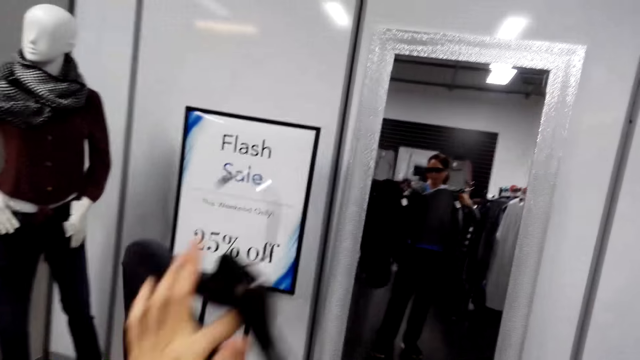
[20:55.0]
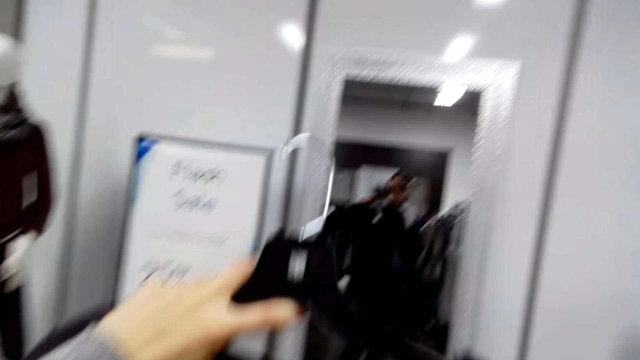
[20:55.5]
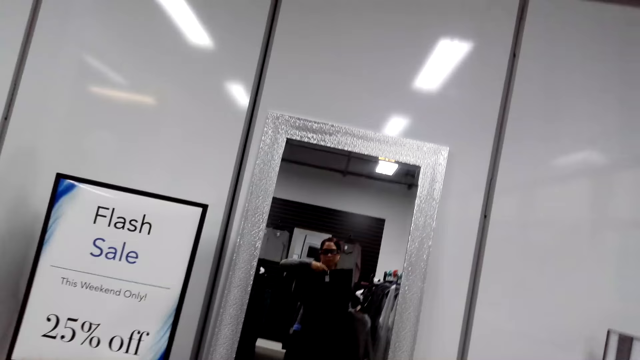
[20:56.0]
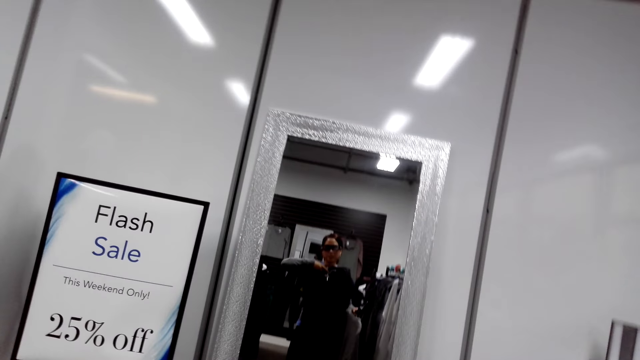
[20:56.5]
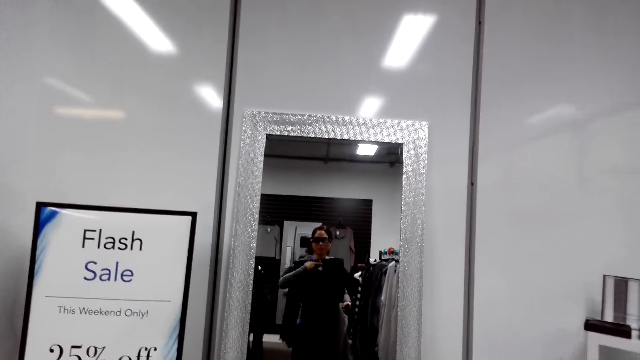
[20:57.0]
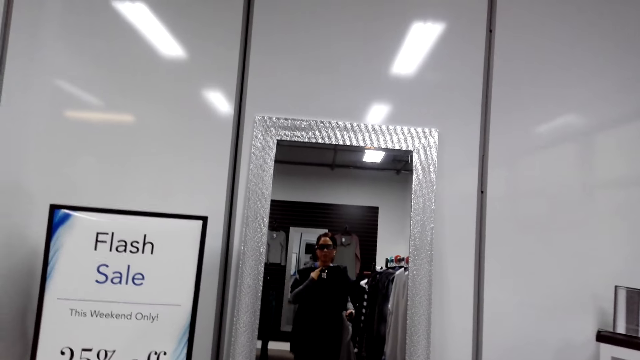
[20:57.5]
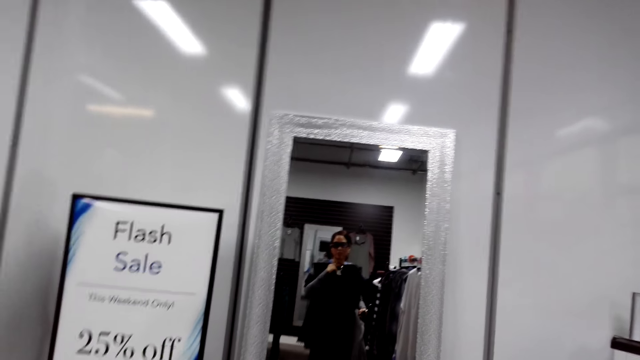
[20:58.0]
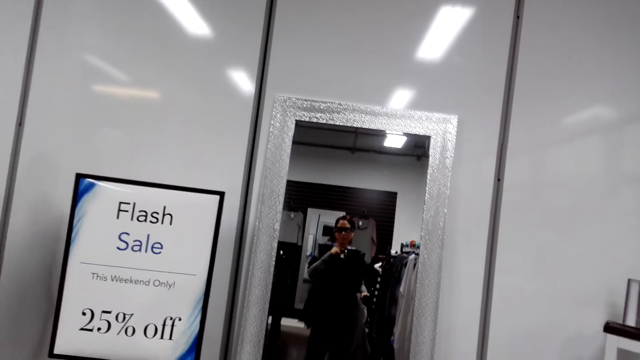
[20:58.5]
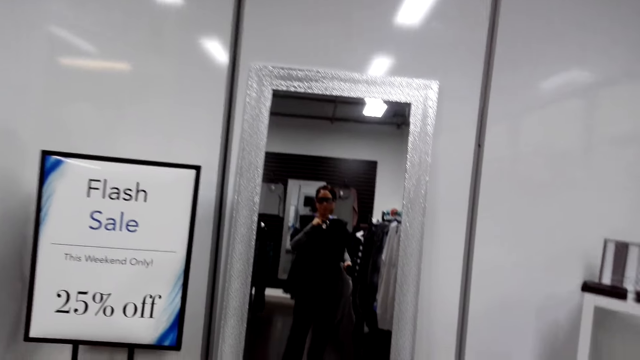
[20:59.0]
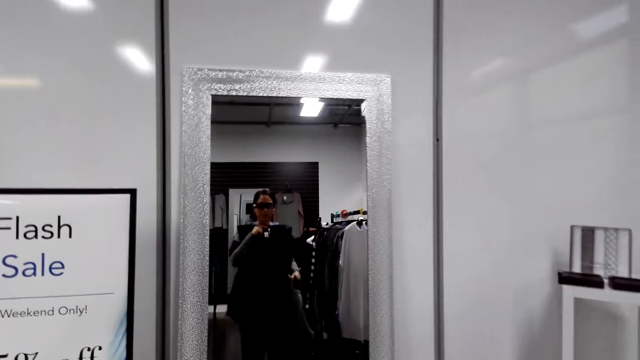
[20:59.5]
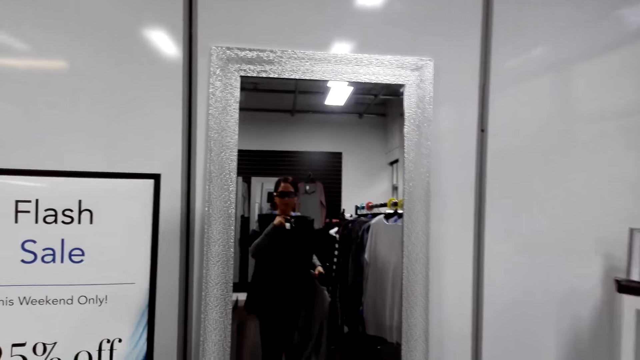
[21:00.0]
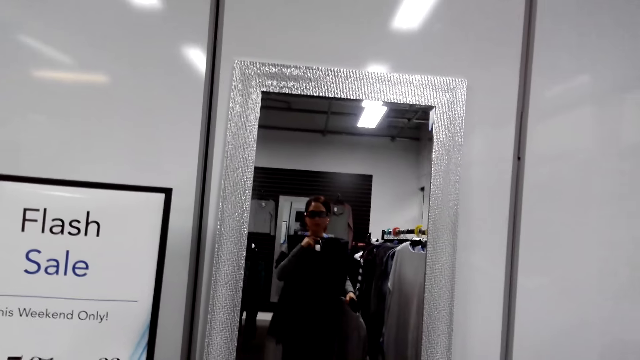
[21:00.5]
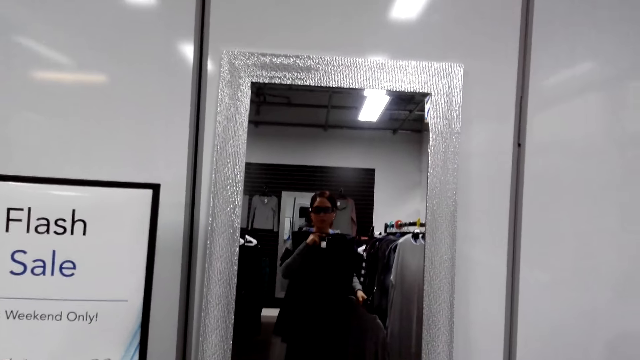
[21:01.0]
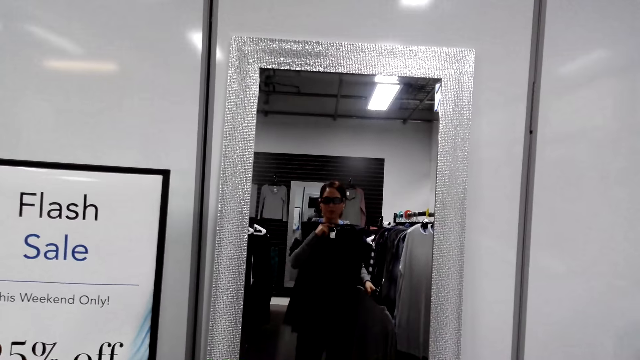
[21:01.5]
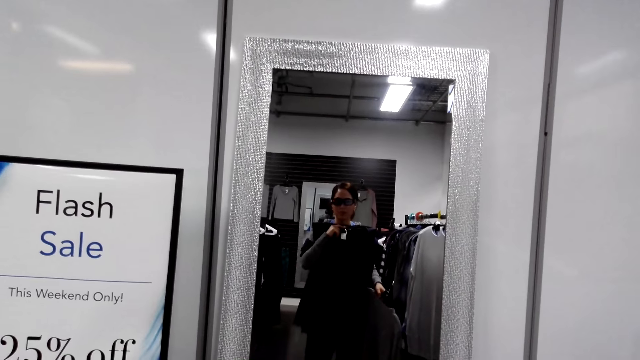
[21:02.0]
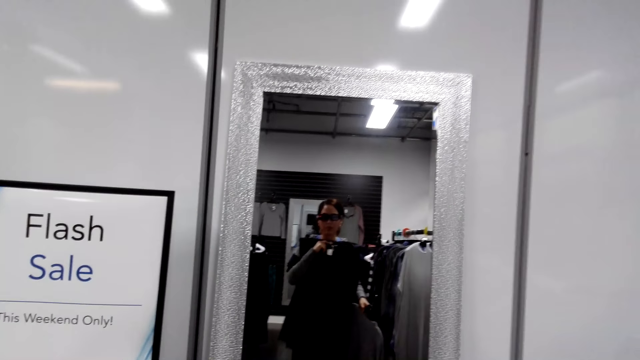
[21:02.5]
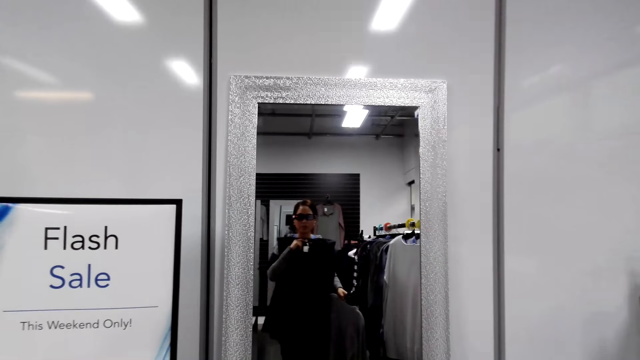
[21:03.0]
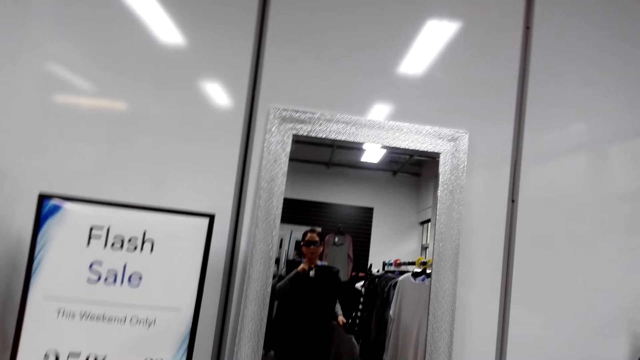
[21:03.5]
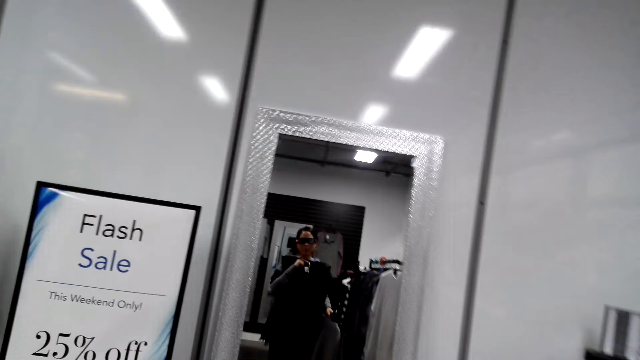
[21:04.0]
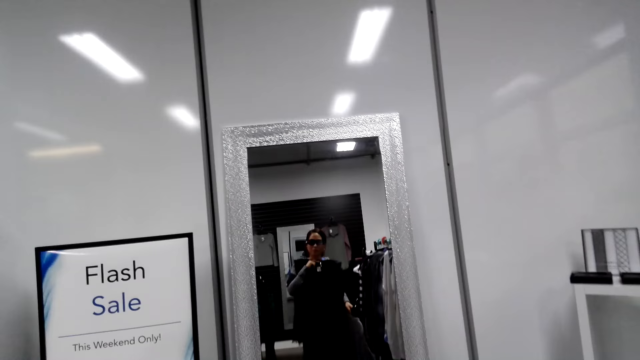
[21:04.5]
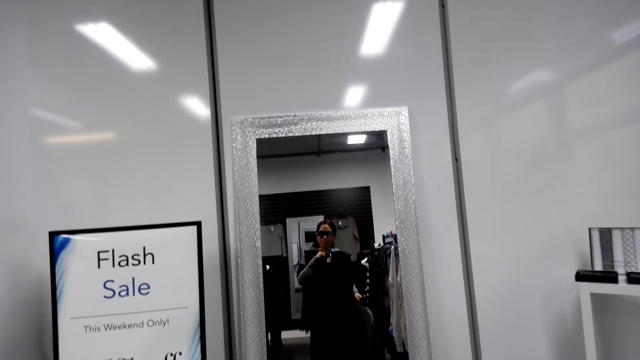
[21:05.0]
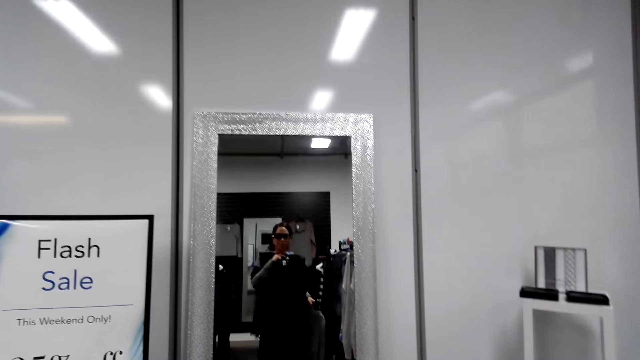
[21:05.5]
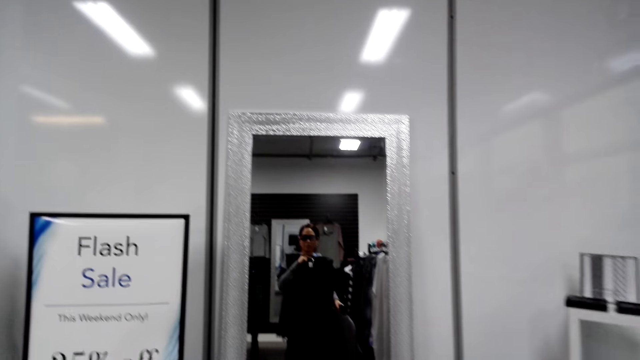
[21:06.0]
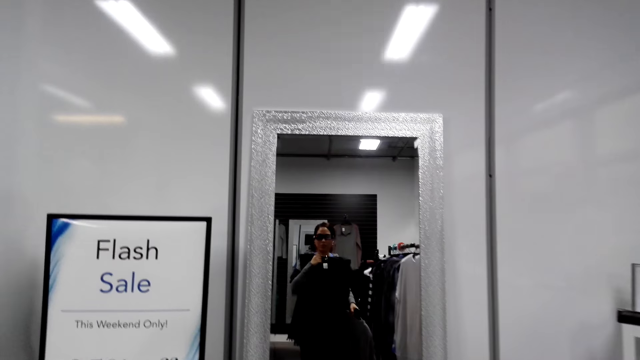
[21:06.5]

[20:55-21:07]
The camera wearer lifts the cloth. They look at the one on the left hand through a mirror.

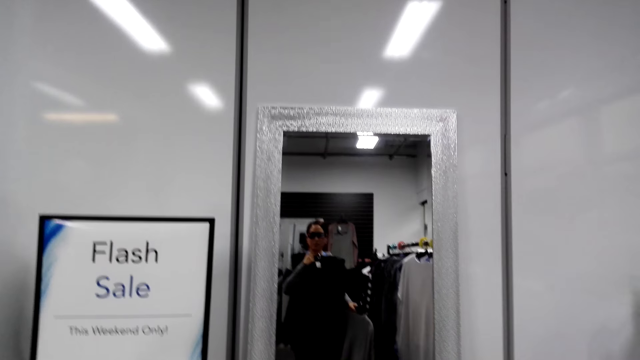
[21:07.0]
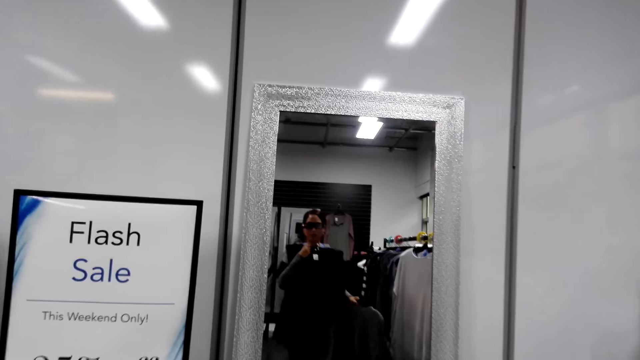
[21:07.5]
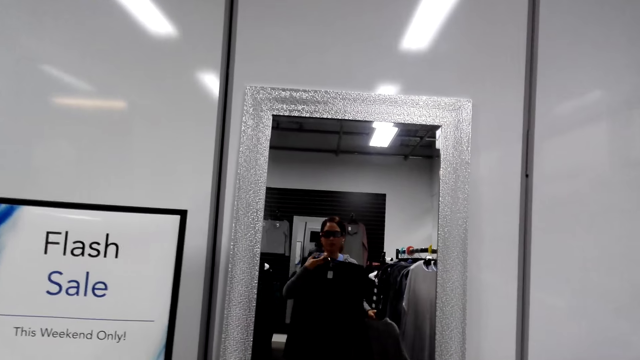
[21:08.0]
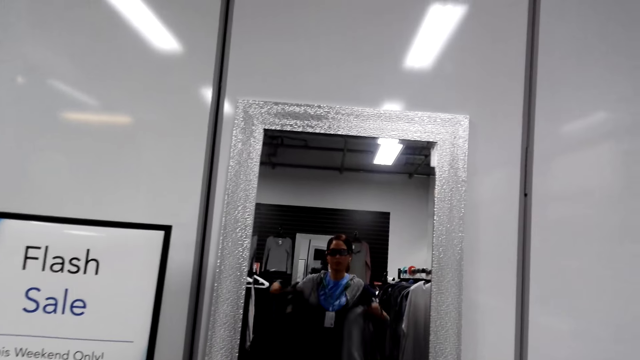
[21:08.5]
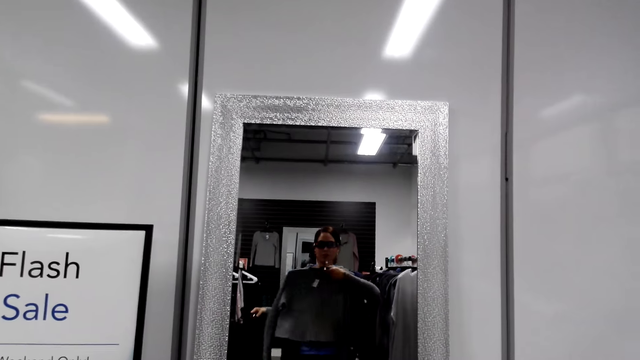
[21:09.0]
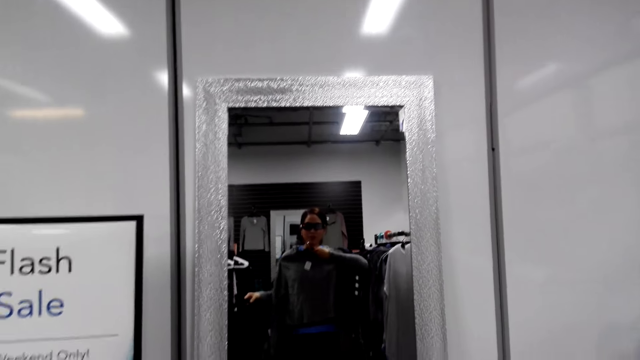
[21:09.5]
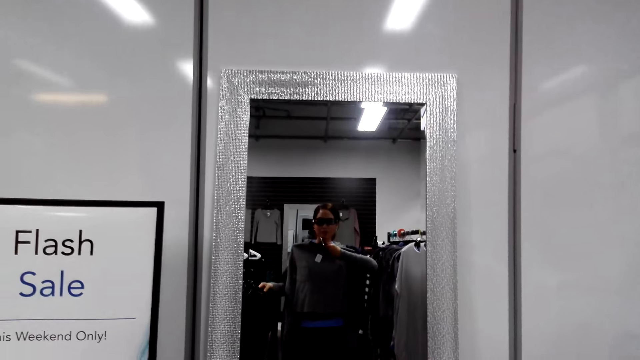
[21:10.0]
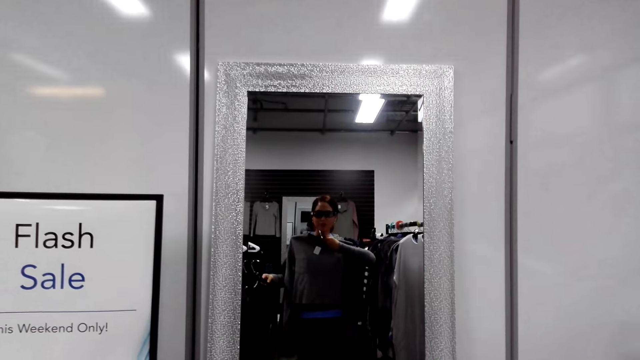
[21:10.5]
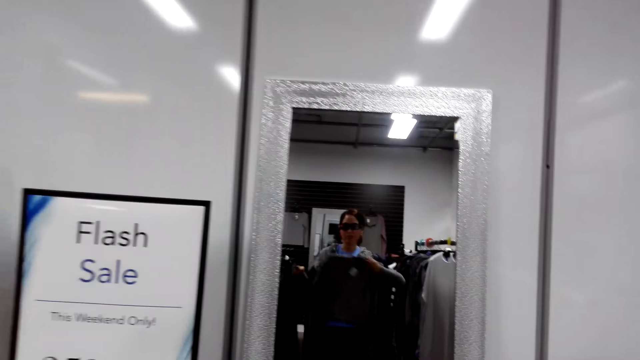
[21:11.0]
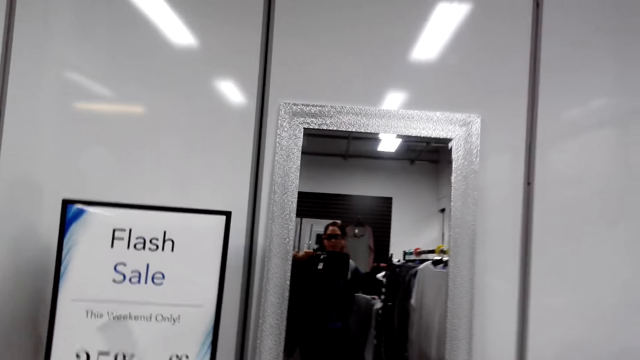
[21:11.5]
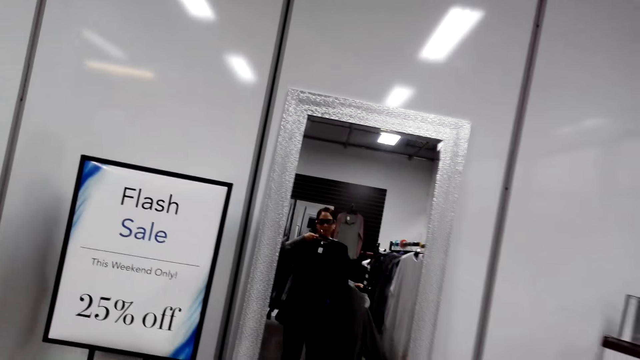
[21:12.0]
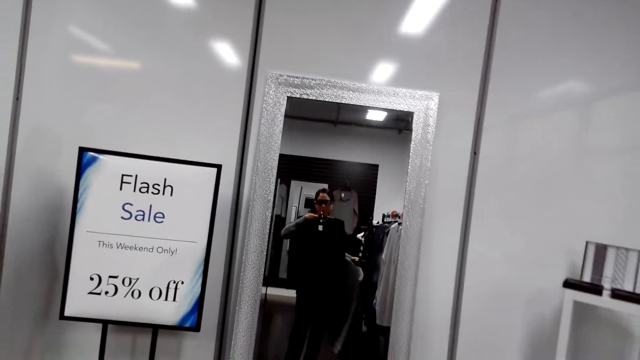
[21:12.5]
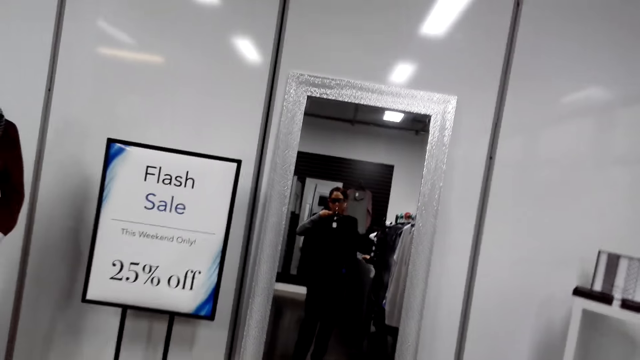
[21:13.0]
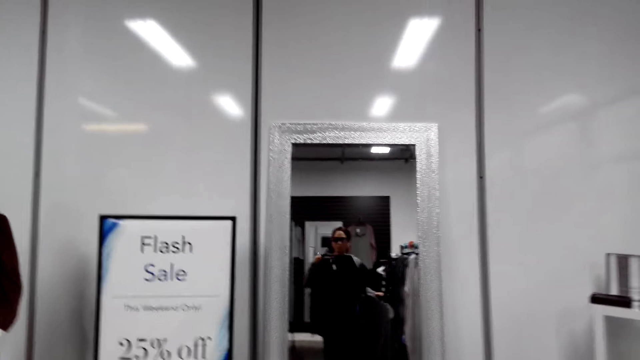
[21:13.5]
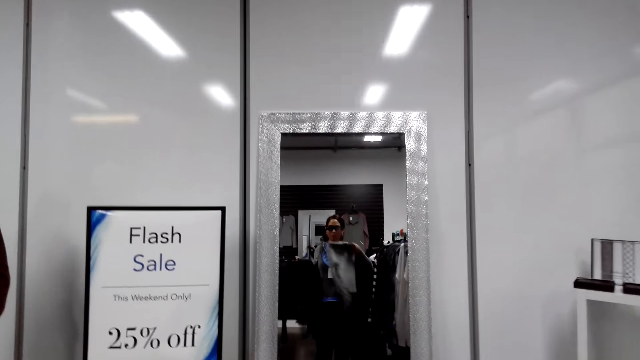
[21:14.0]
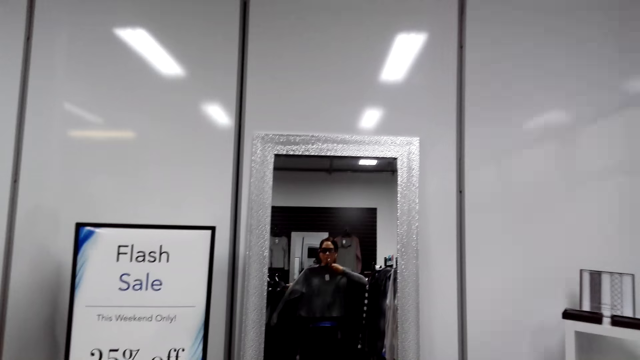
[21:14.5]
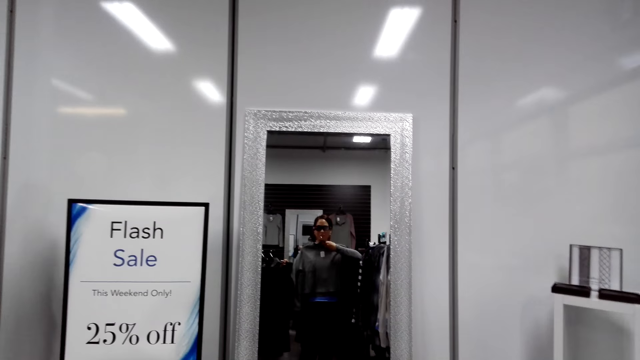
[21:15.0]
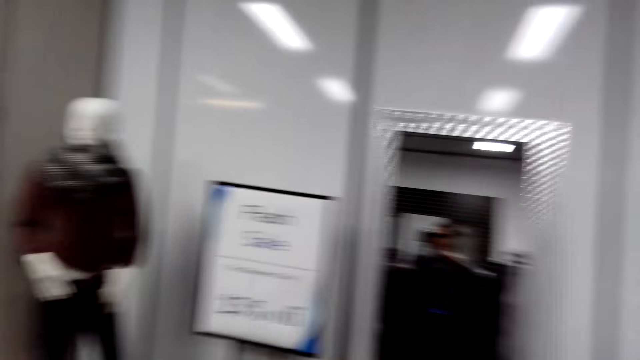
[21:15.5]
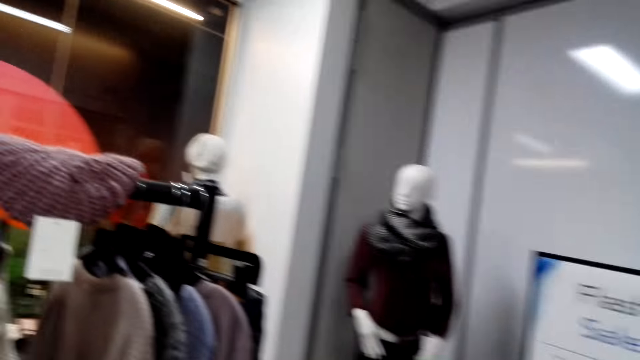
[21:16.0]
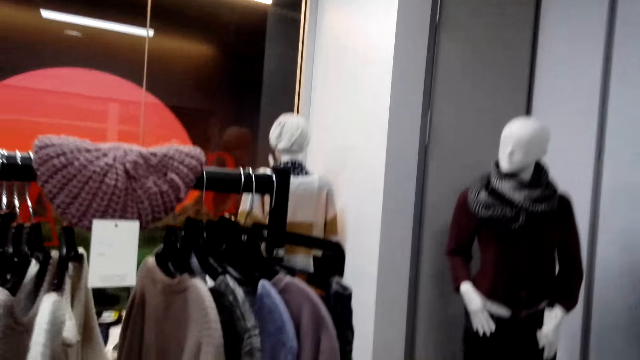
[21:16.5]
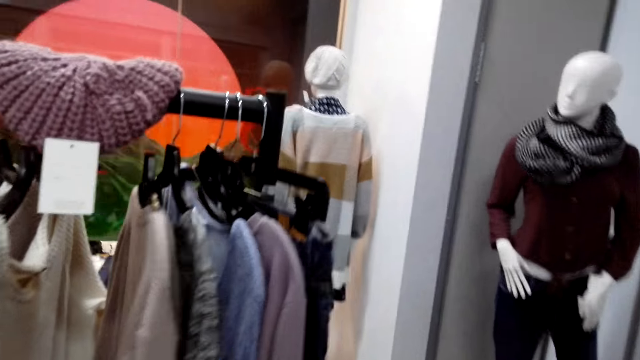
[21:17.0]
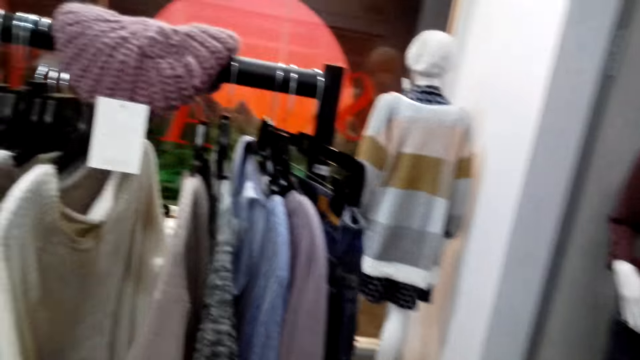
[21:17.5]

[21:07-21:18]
The camera wearer looks at the one on the right hand through a mirror. They look at the one on the left hand through the mirror. They look at the one on the right hand through the mirror.
